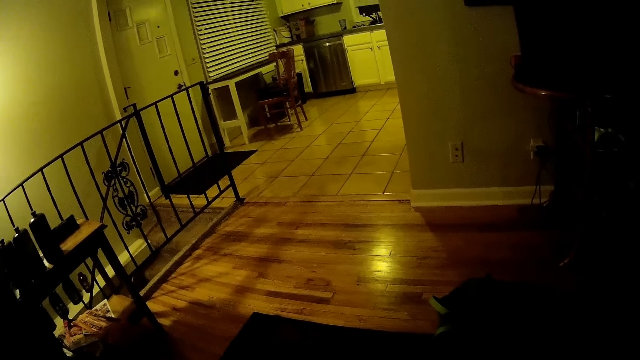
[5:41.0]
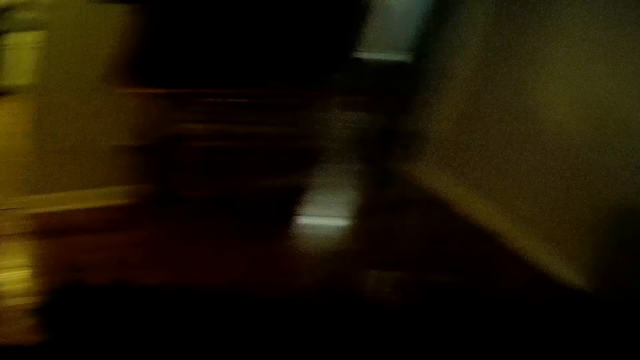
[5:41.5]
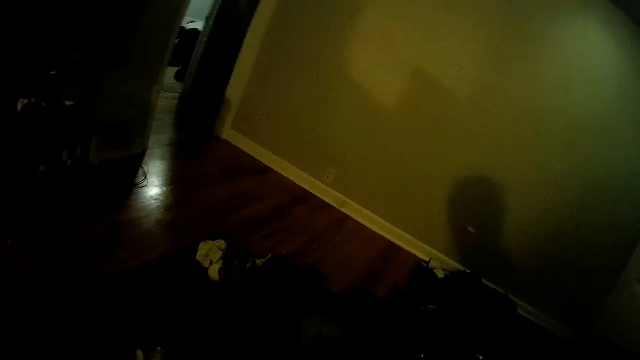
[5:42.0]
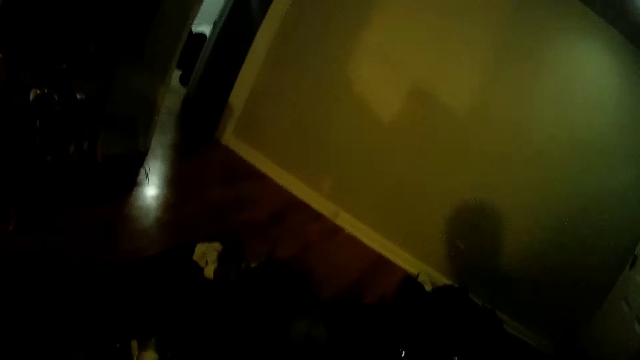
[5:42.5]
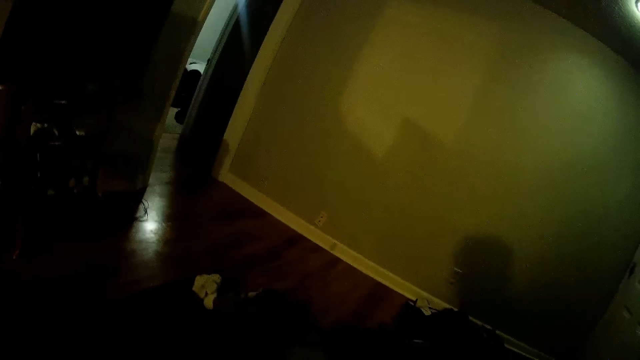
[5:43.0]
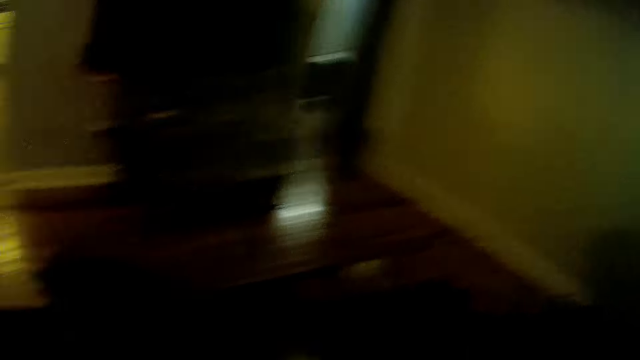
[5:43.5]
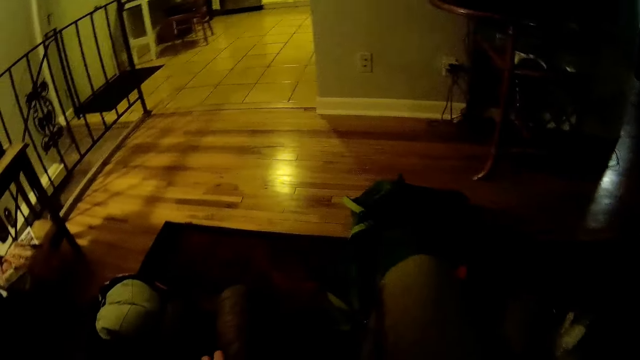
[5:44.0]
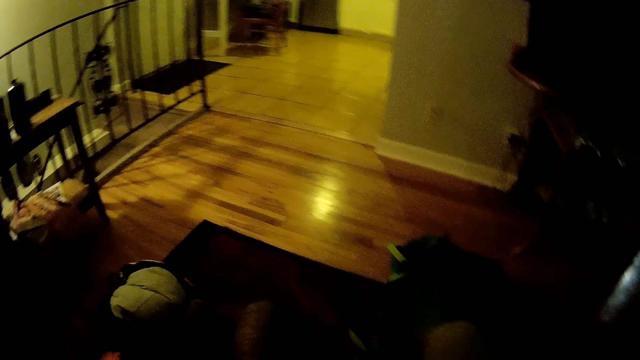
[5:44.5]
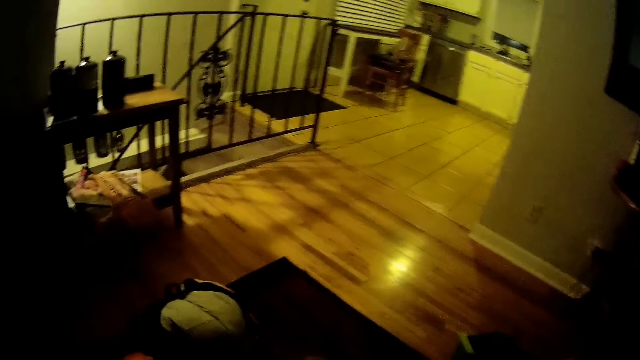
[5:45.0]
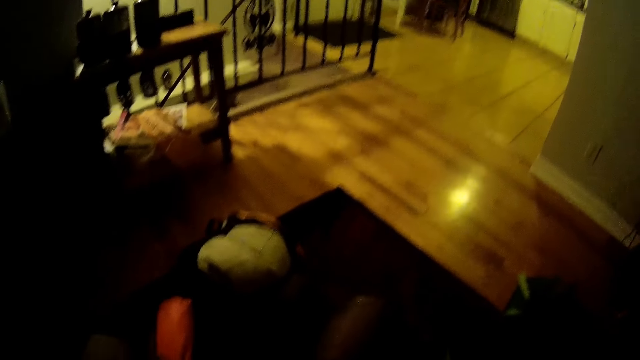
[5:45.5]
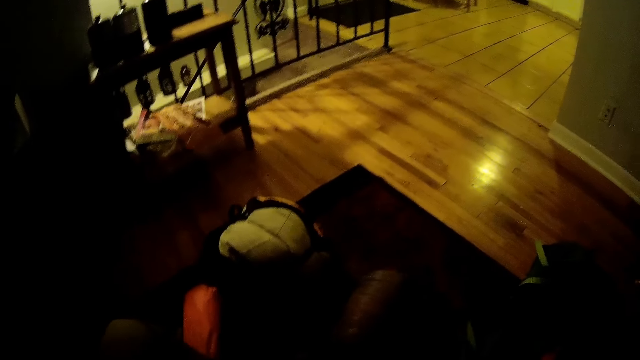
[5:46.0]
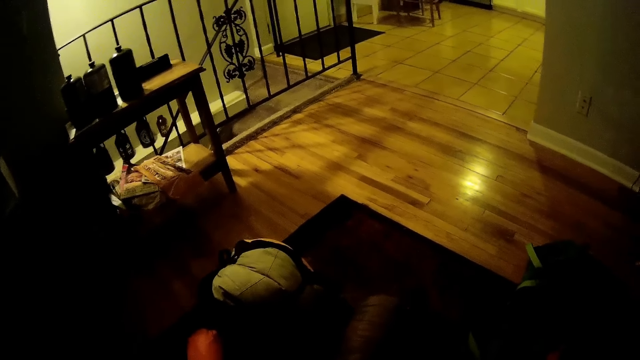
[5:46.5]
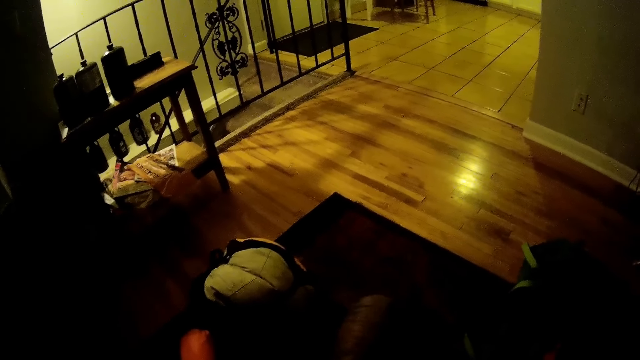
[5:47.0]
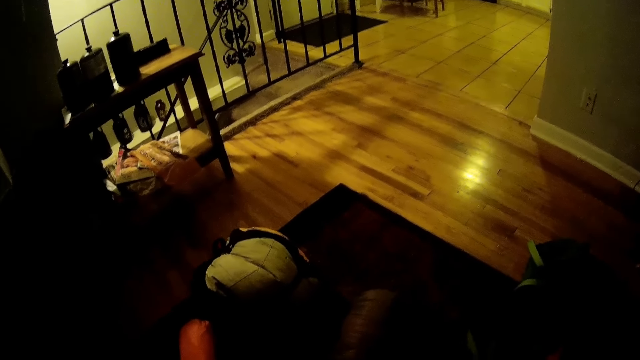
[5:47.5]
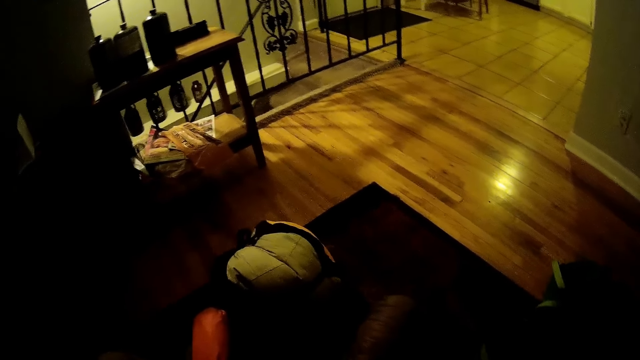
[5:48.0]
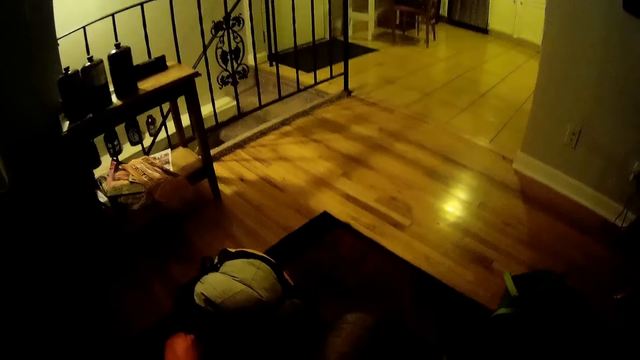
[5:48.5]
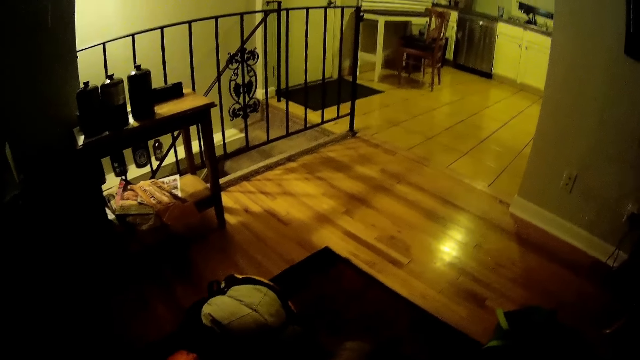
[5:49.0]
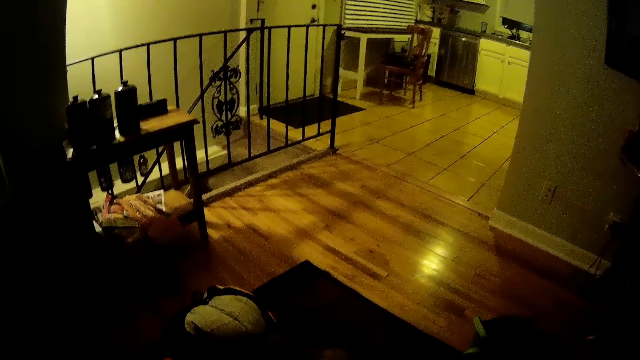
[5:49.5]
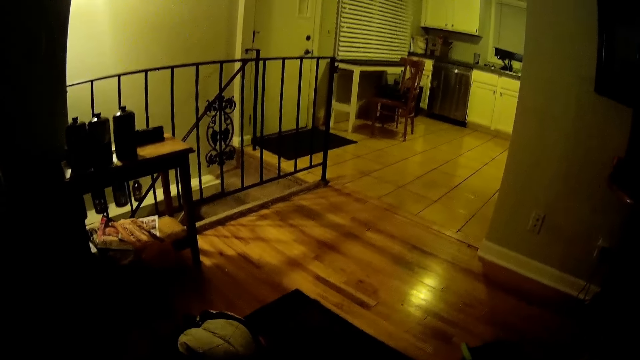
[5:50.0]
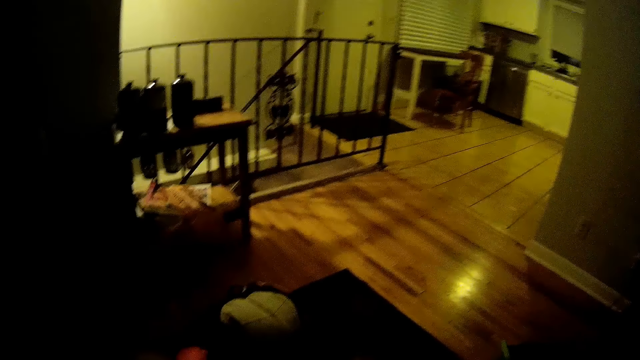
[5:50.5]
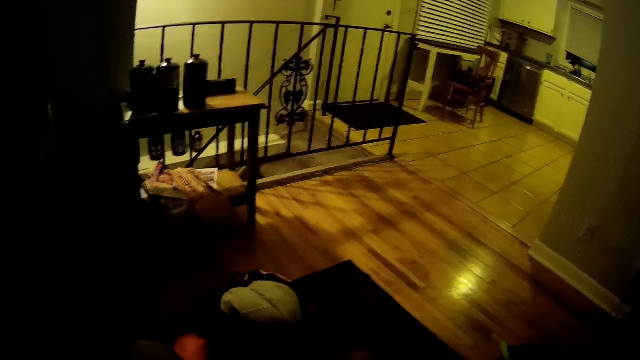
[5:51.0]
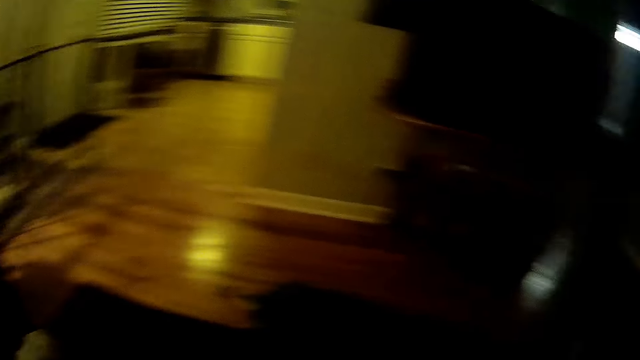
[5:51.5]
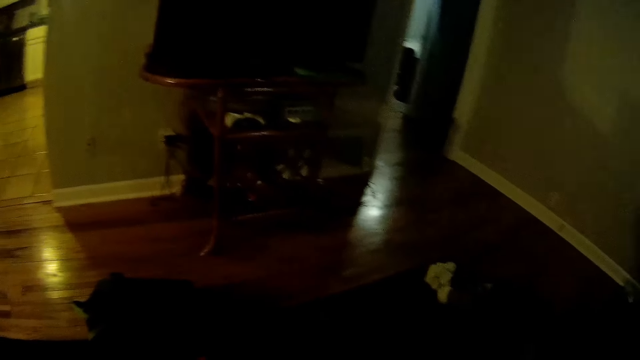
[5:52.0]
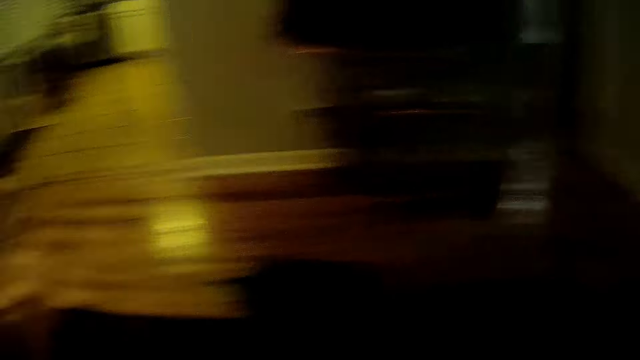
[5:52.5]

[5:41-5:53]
The camera wearer looks around the sitting room.

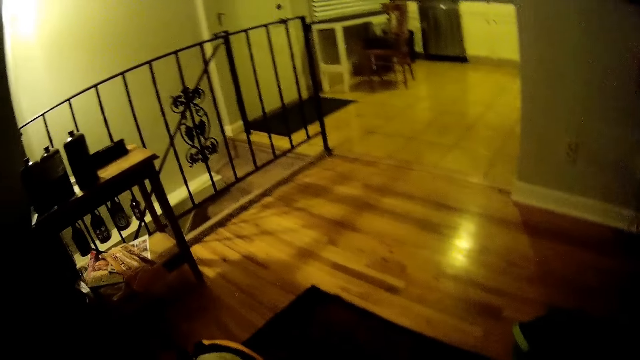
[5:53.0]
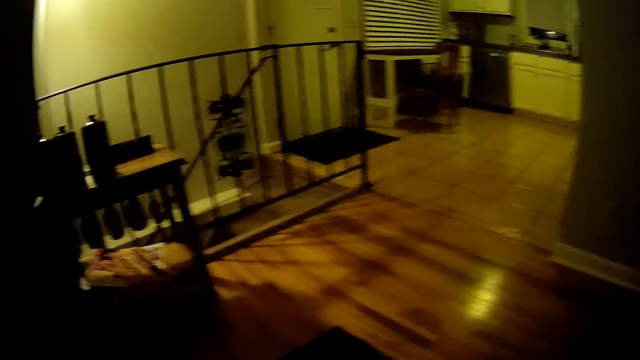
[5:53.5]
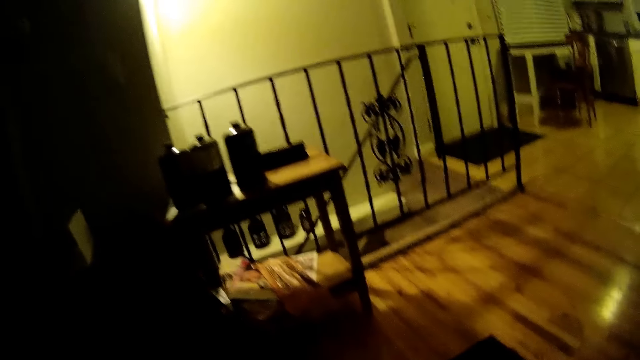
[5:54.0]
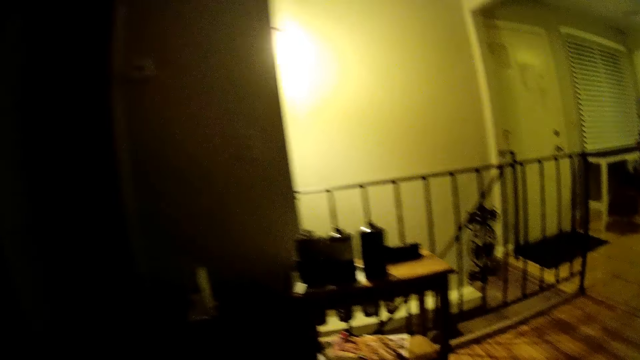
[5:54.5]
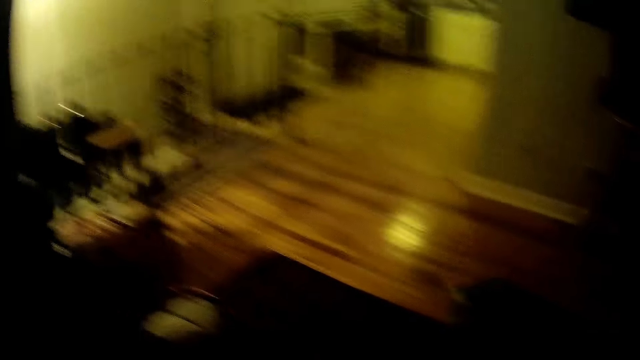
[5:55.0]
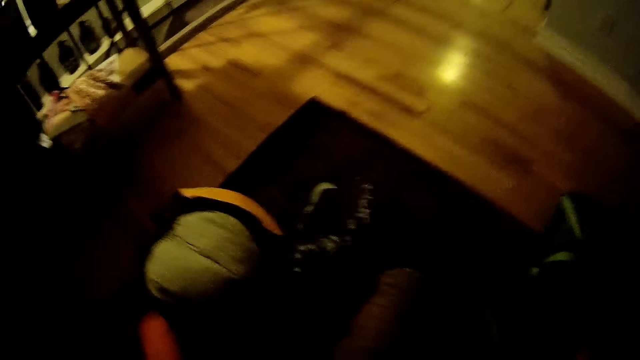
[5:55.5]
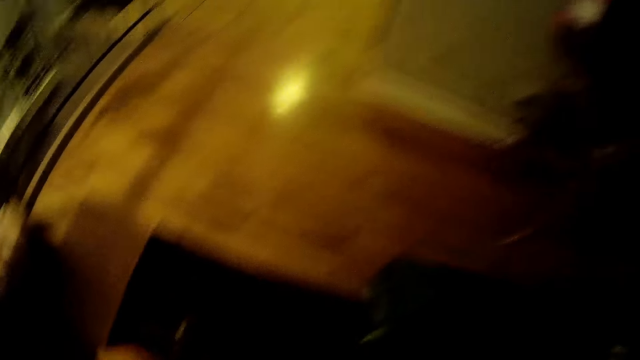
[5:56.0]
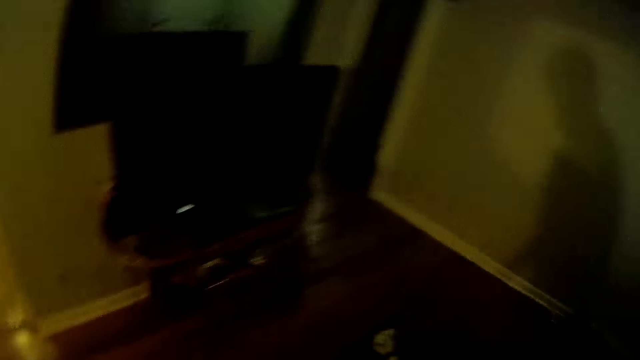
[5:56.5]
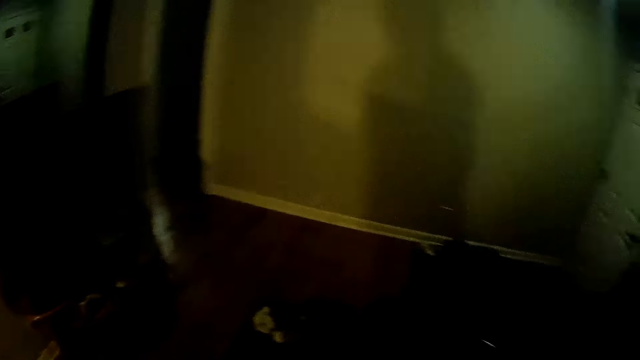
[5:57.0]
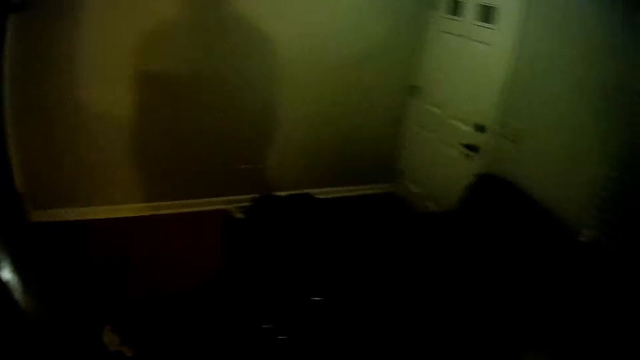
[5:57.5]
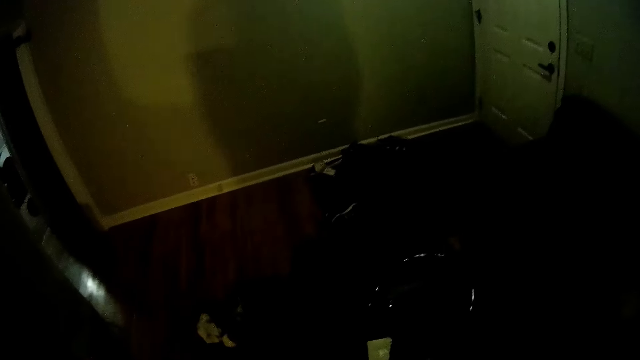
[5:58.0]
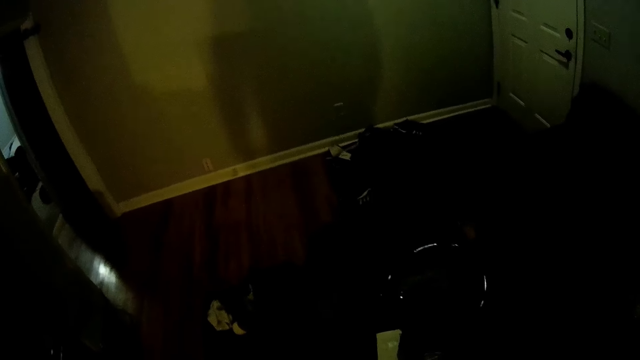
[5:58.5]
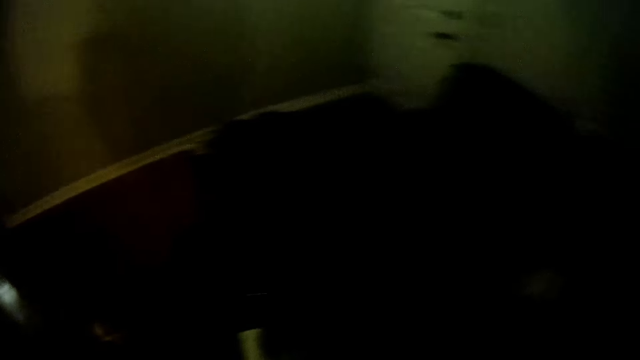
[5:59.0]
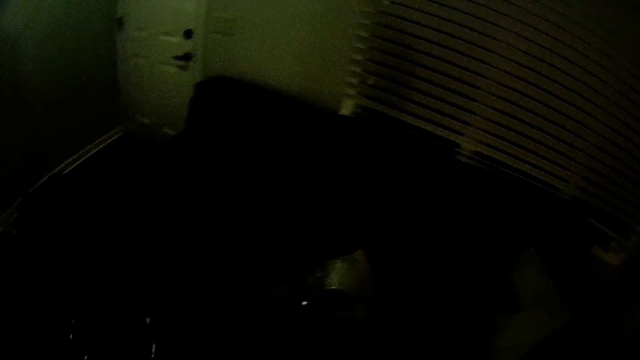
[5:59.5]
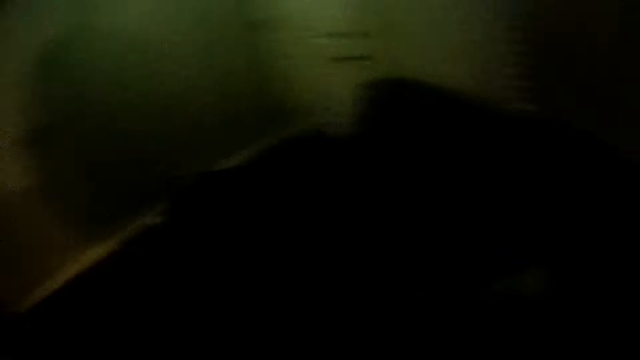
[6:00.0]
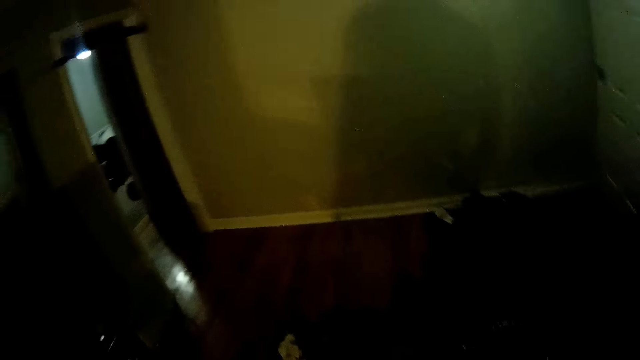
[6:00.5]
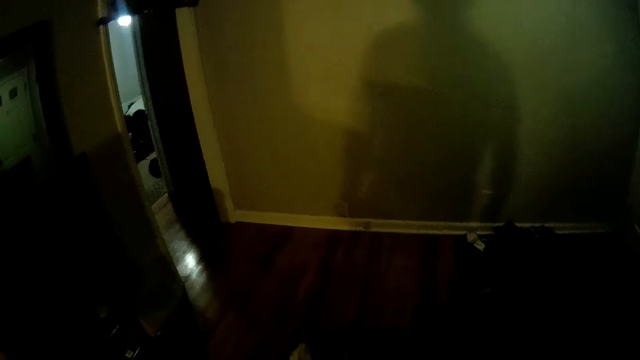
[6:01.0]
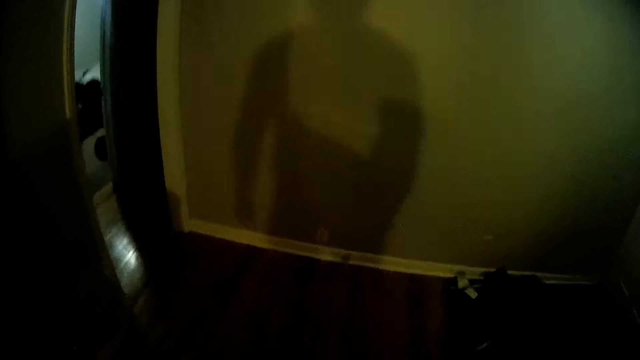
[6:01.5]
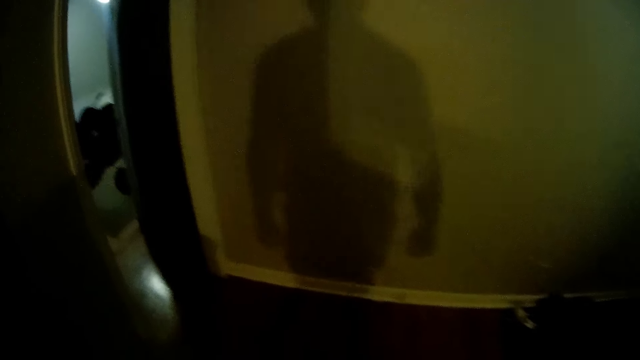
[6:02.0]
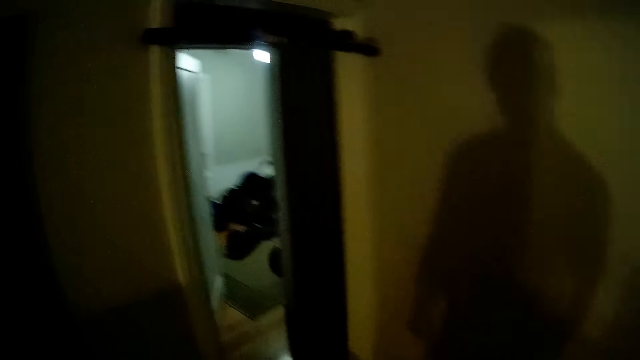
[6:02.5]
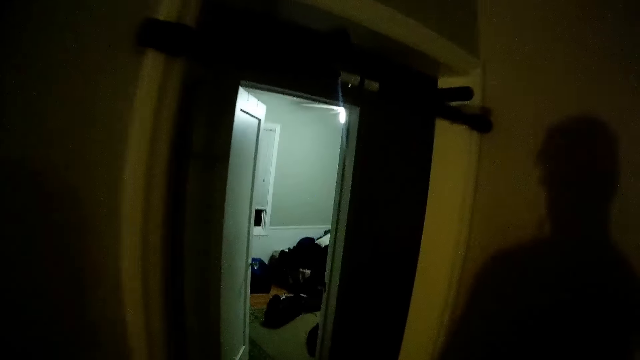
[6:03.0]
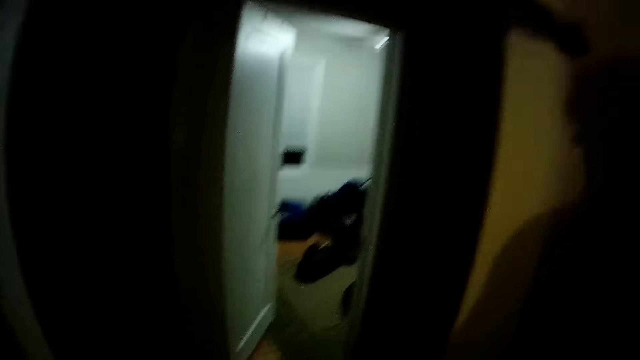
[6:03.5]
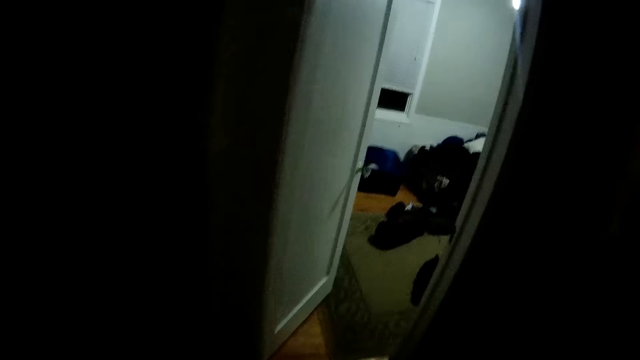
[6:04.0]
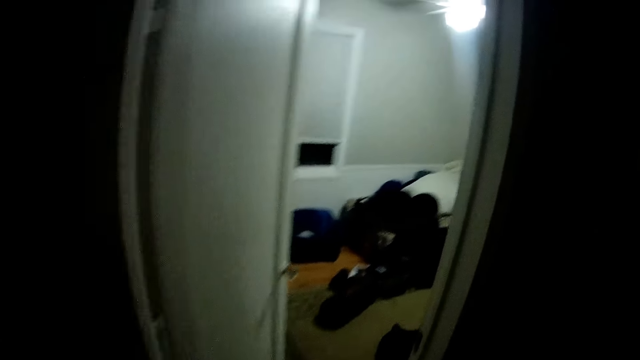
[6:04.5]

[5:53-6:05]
The camera wearer walks to the other room.
